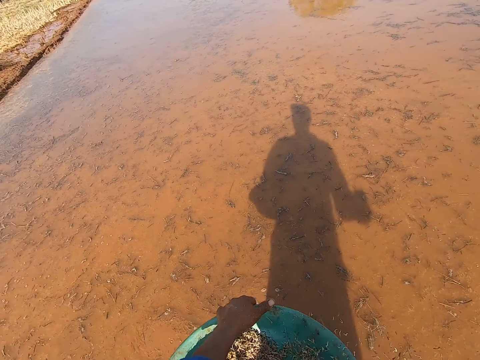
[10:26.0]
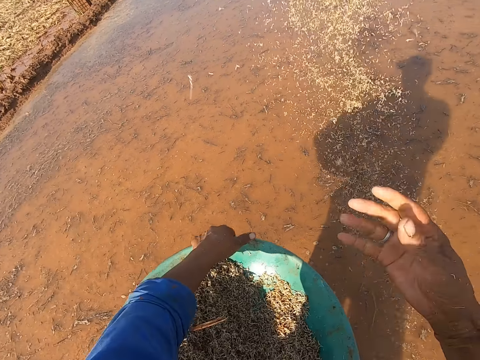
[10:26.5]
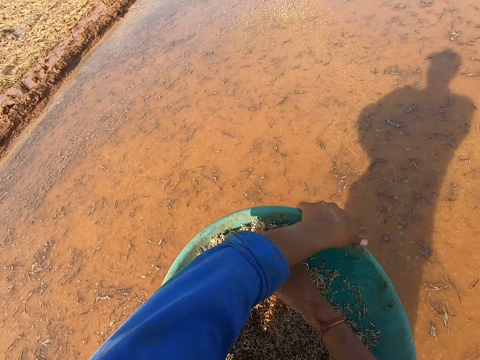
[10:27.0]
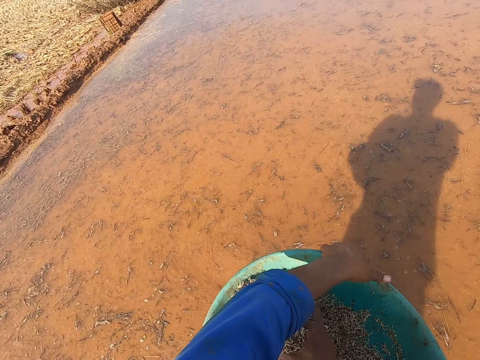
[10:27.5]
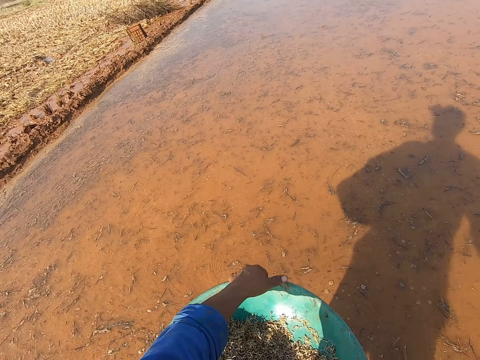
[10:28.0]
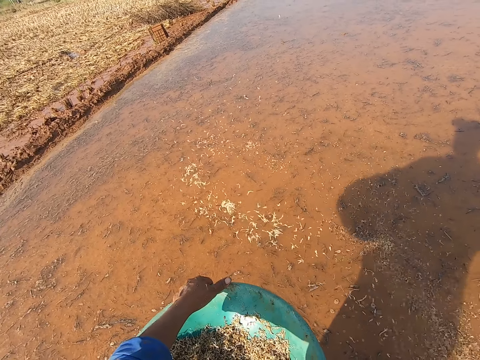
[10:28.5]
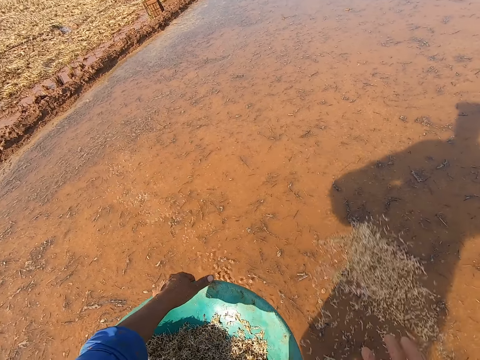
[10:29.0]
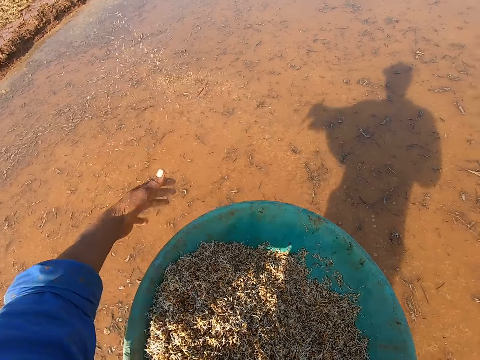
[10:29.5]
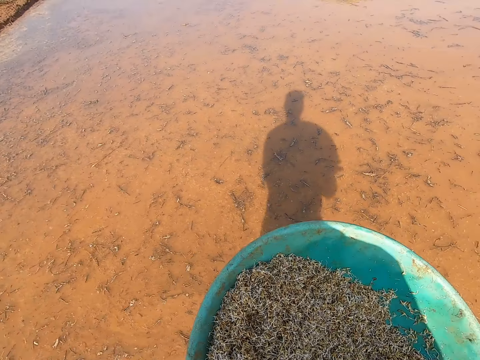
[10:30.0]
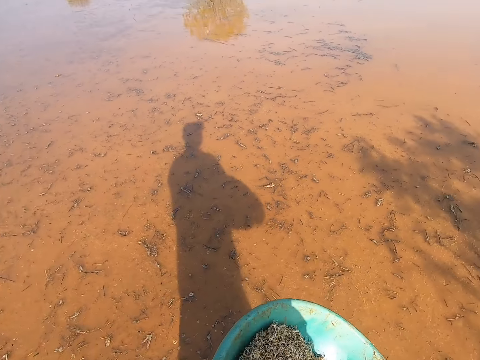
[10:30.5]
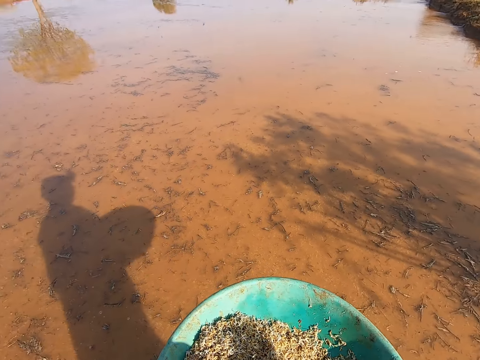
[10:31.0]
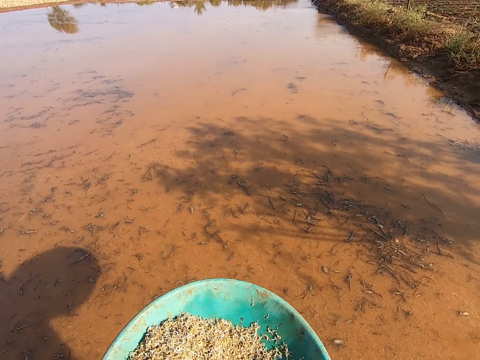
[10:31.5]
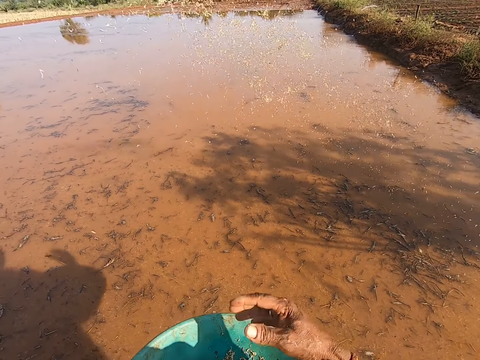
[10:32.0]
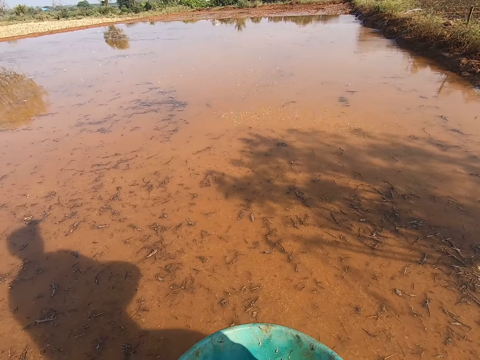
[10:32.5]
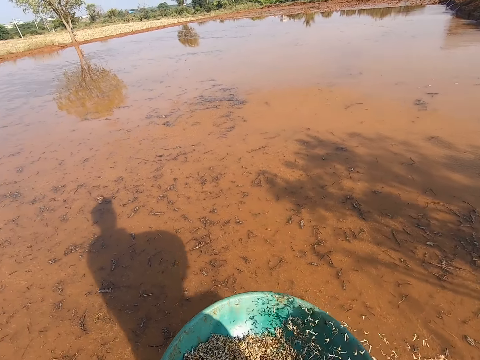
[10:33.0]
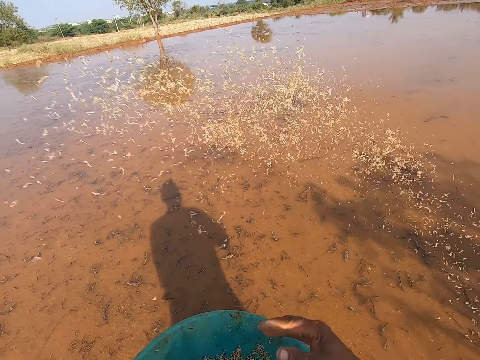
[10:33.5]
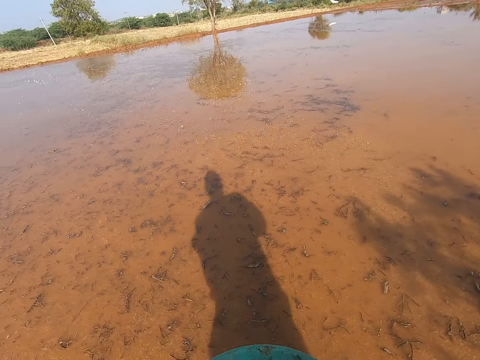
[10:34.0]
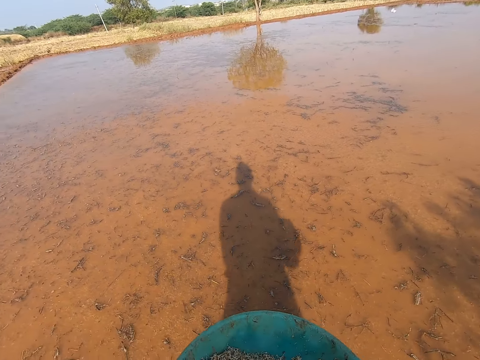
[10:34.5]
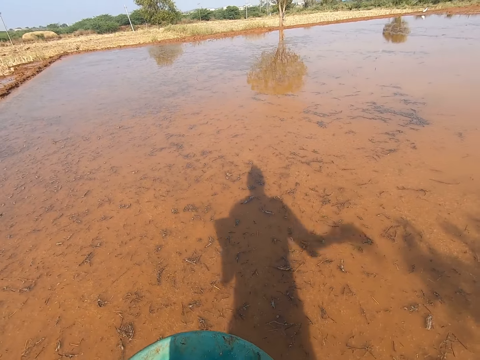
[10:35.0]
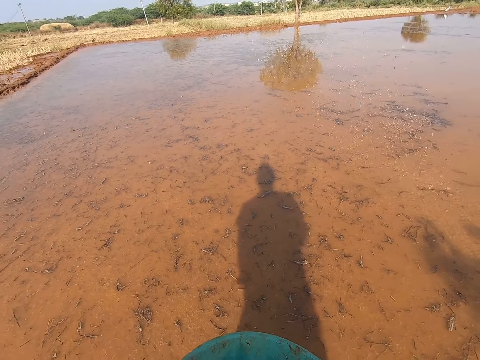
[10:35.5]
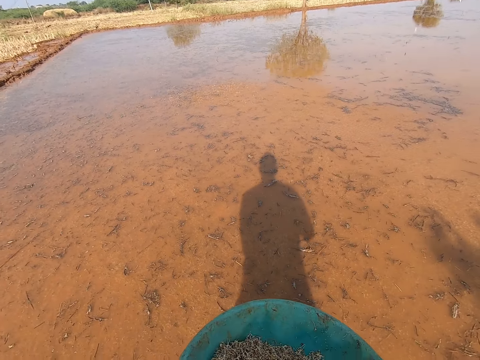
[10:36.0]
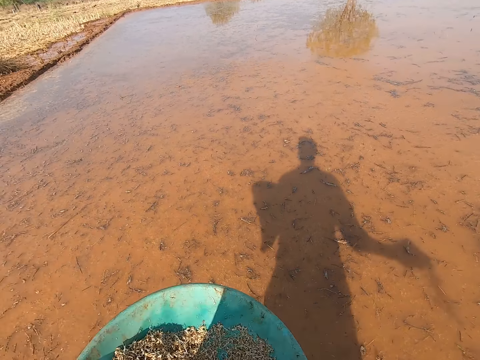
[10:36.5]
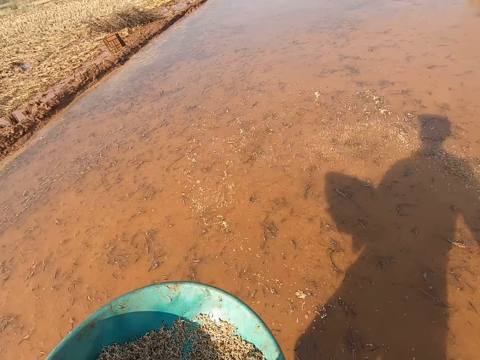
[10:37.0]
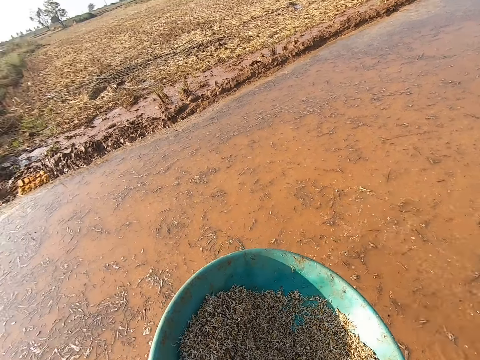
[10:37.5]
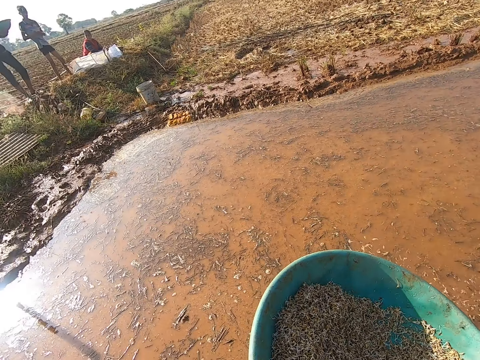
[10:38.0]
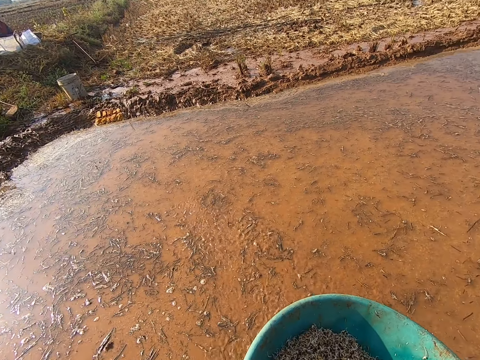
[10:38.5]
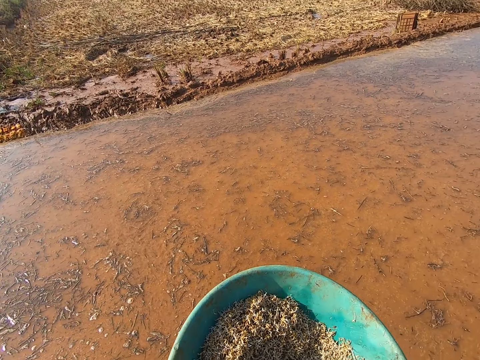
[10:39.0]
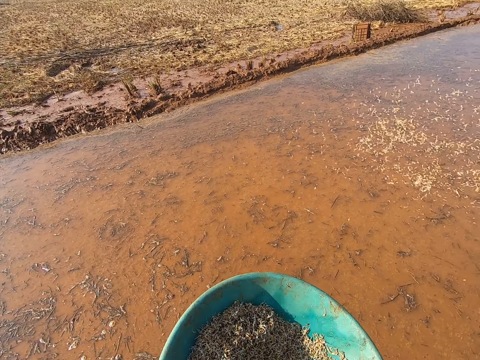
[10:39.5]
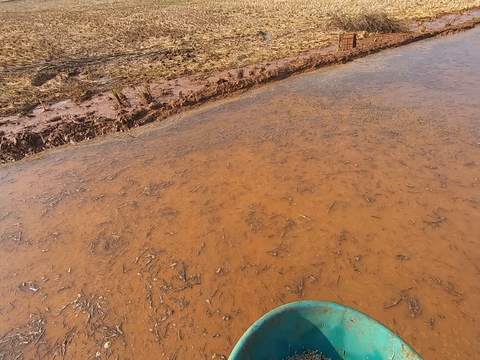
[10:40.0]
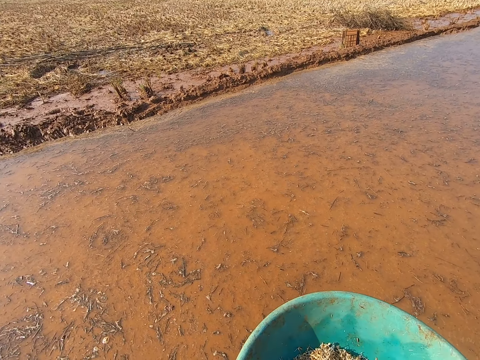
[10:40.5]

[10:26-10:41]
The camera wearer scoops some barley straw from the bowl in his left hand with his right hand. He sprinkles the barley straw from his right hand into the pond. He scoops some barley straw from the bowl in his left hand with his right hand. He sprinkles the barley straw from his right hand into the pond. He sprinkles some barley straw from his right hand into the pond. He scoops some barley straw from the bowl in his left hand with his right hand. He sprinkles the barley straw from his right hand into the pond. He scoops some barley straw from the bowl in his left hand with his right hand. He sprinkles the barley straw from his right hand into the pond. He scoops some barley straw from the bowl in his left hand with his right hand. He sprinkles the barley straw from his right hand into the pond. He converses with the woman, the boy and the man.

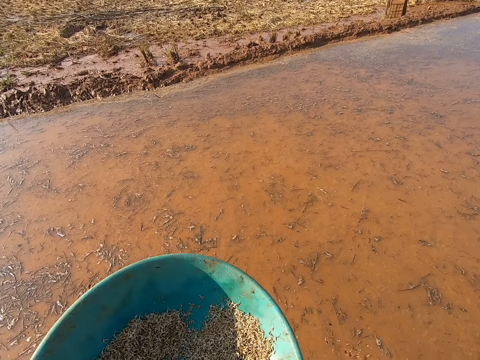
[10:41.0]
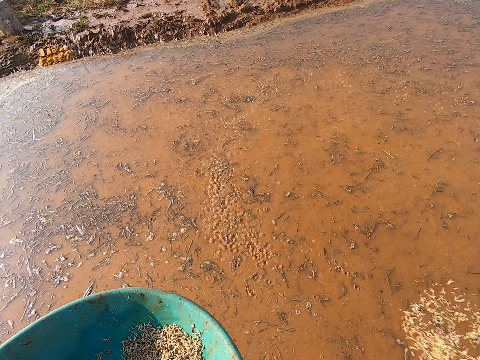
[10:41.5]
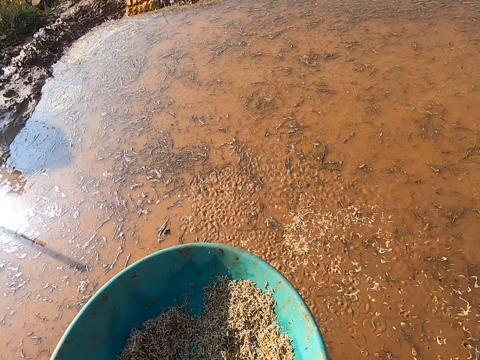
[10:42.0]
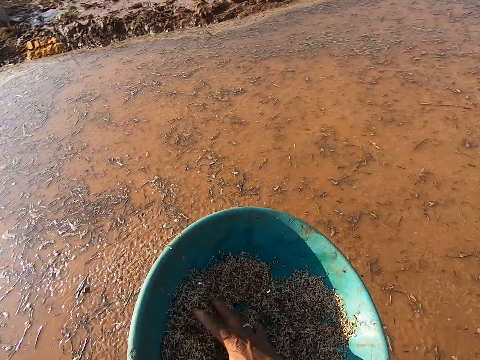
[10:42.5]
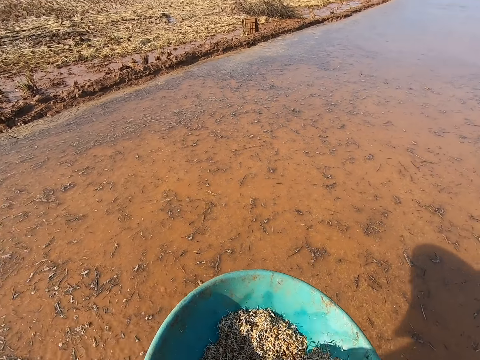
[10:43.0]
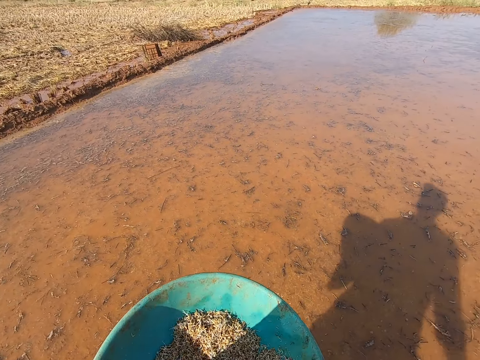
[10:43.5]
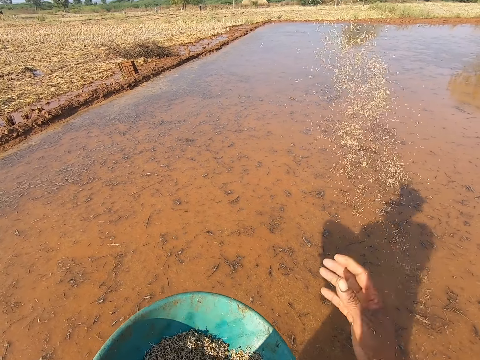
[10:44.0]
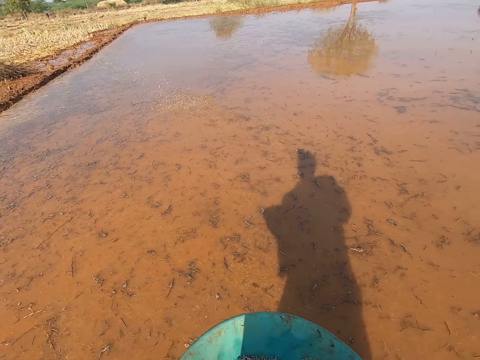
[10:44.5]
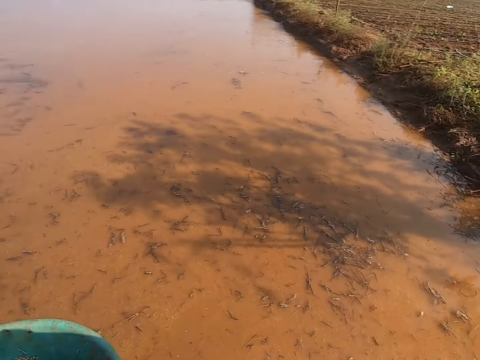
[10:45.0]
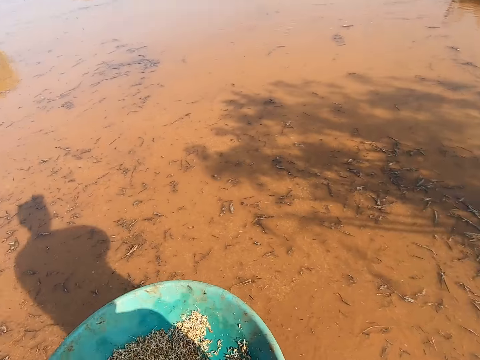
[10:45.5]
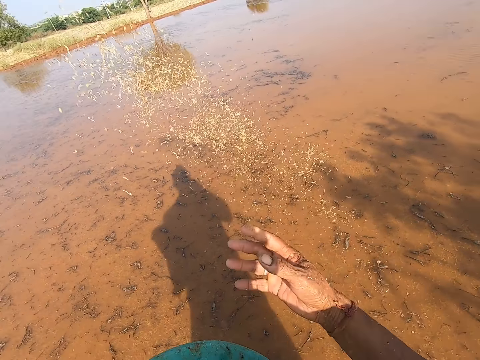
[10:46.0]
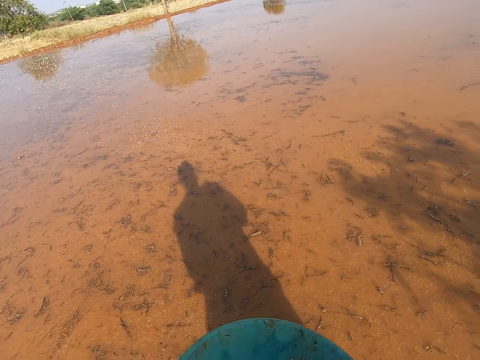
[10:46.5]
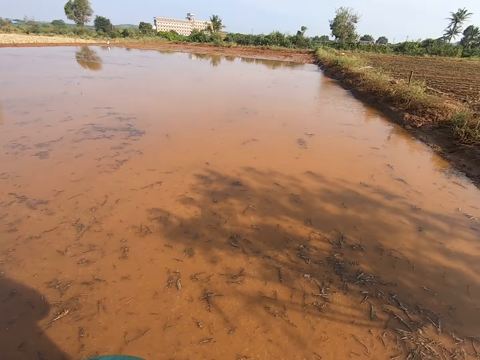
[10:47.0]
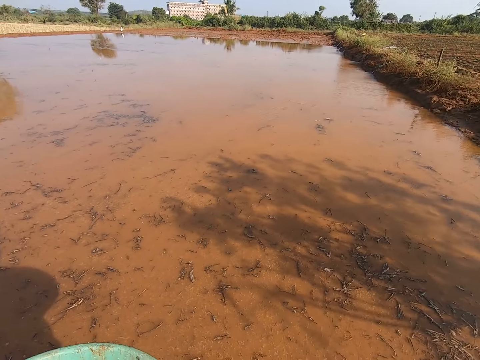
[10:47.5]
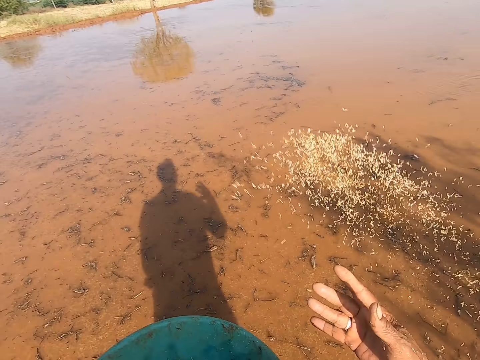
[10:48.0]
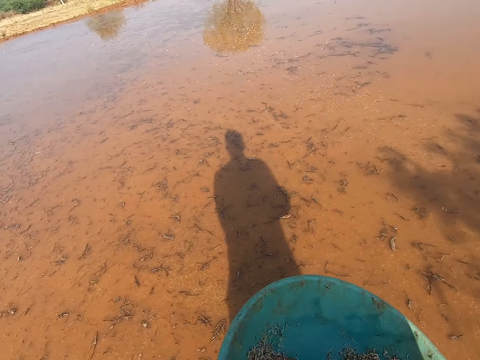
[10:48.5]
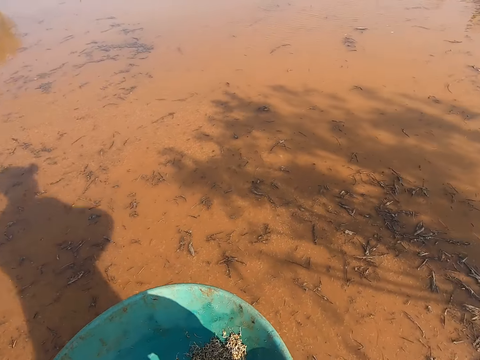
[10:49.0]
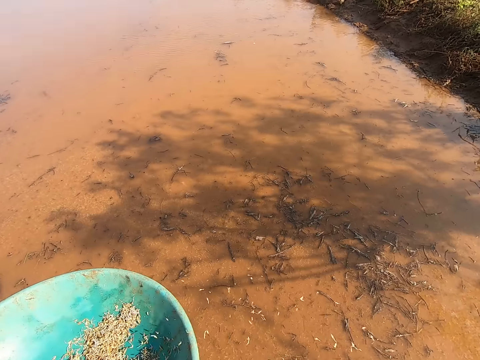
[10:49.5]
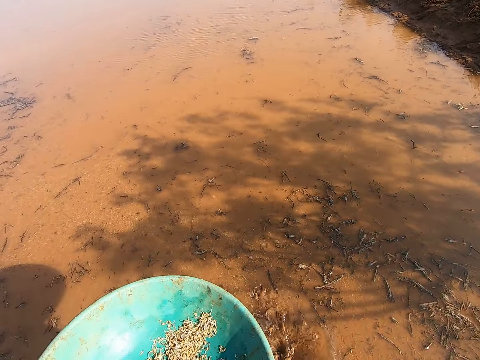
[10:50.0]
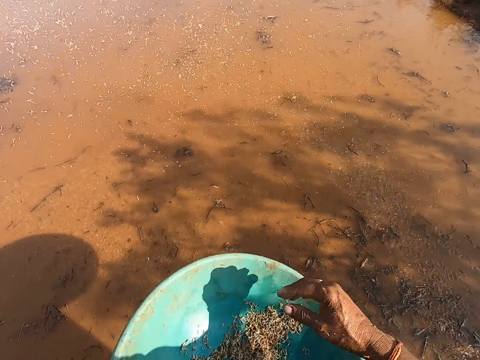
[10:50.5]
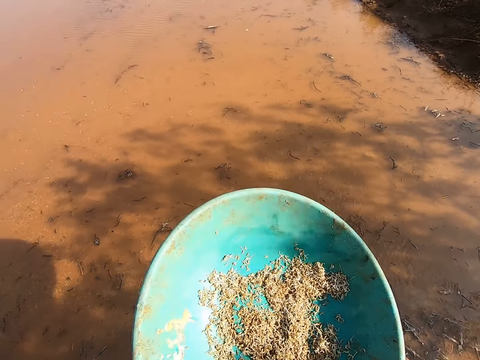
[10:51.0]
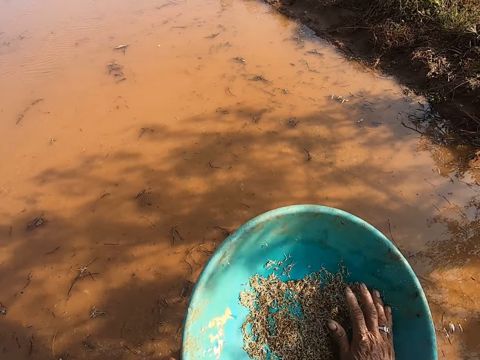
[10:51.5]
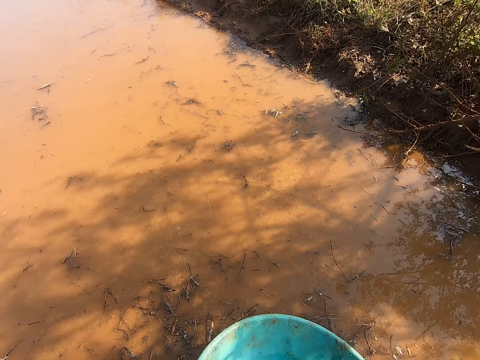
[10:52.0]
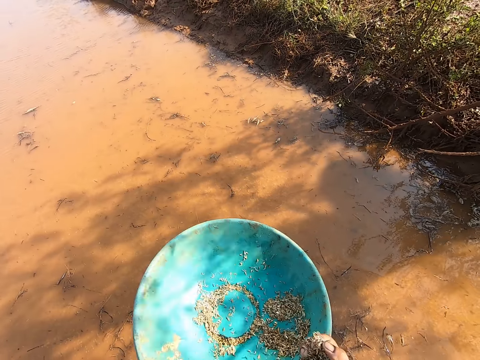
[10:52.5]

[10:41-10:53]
The camera wearer sprinkles some barley straw from his right hand into the pond. He scoops some barley straw from the bowl in his left hand with his right hand. He sprinkles the barley straw from his right hand into the pond. He picks something with his right hand. He sprinkles some barley straw from his right hand into the pond. He sprinkles some barley straw from his right hand into the pond again. He scoops some barley straw from the bowl in his left hand with his right hand. He sprinkles the barley straw from his right hand into the pond. He scoops some barley straw from the bowl in his left hand with his right hand.
